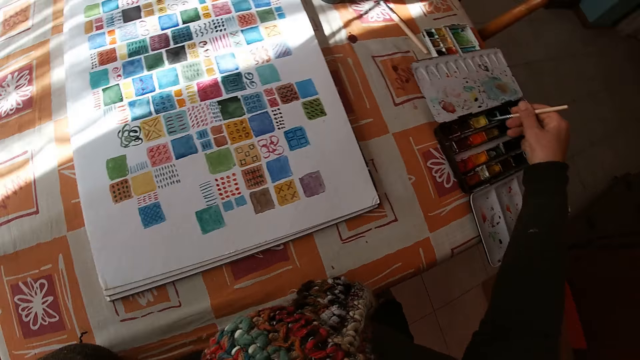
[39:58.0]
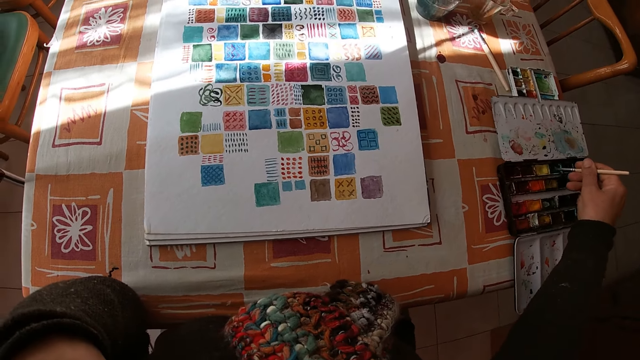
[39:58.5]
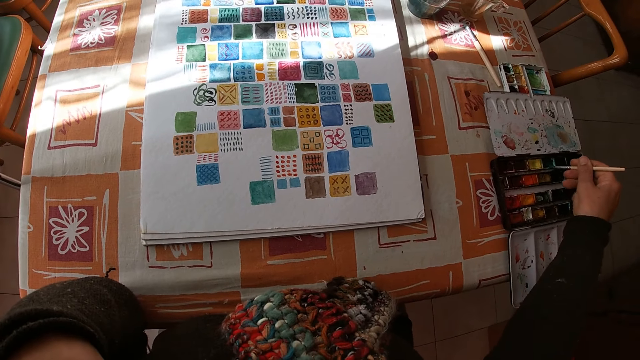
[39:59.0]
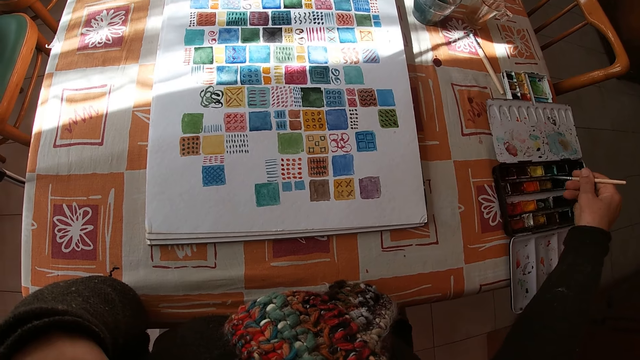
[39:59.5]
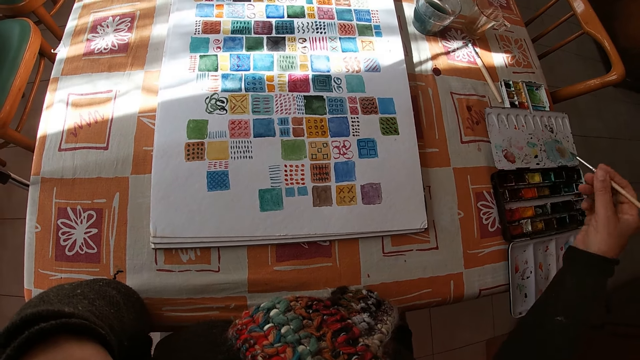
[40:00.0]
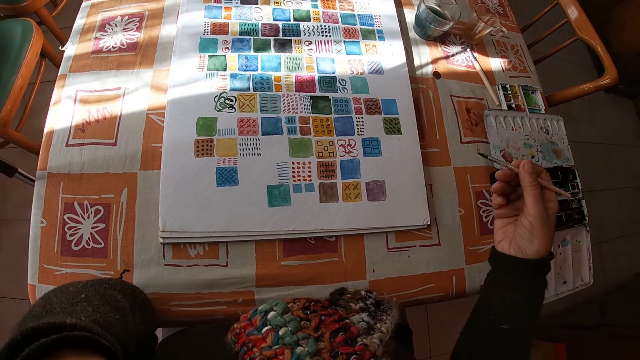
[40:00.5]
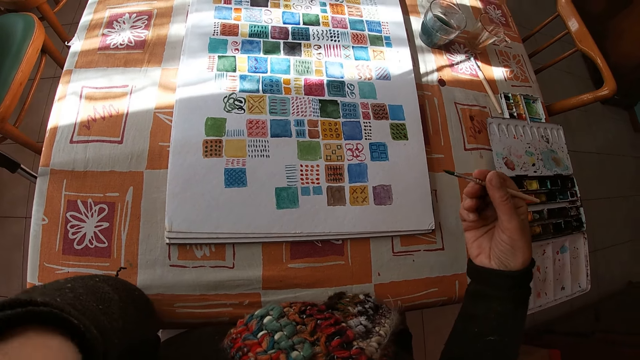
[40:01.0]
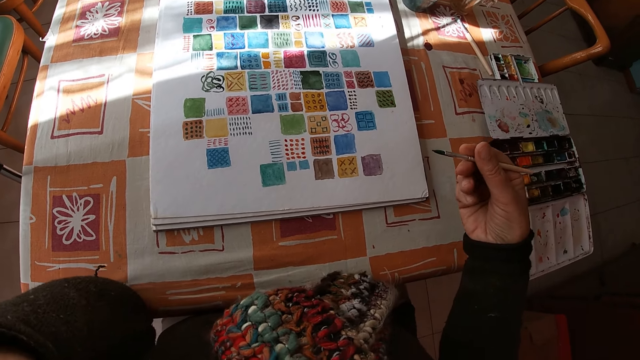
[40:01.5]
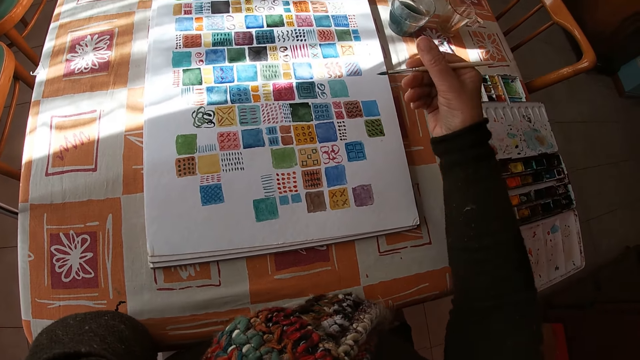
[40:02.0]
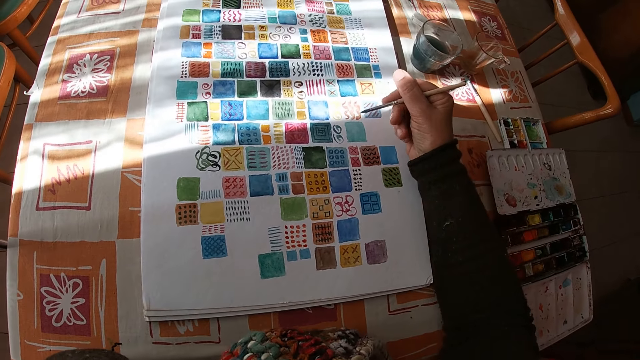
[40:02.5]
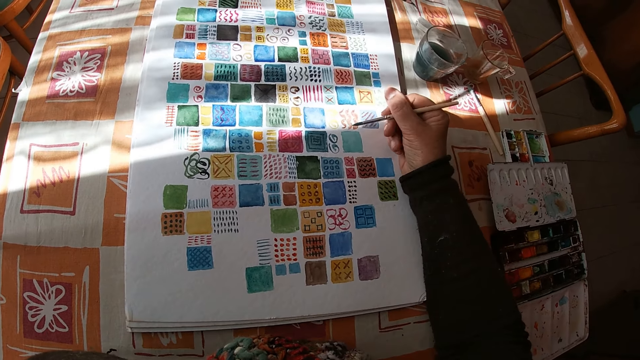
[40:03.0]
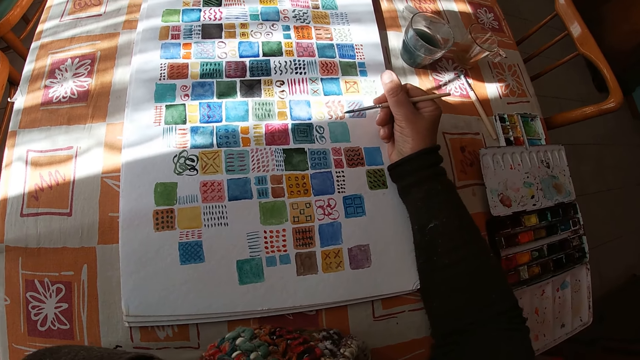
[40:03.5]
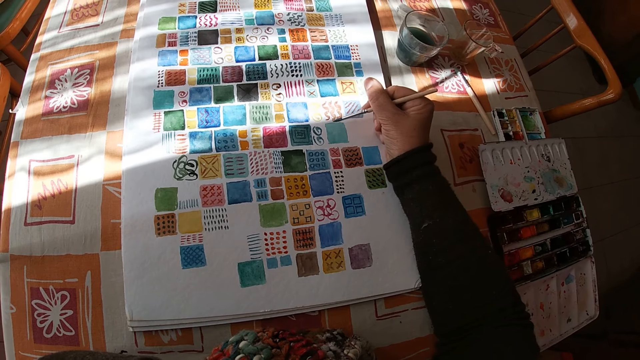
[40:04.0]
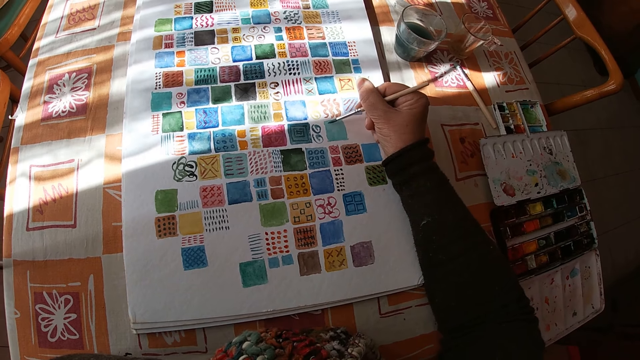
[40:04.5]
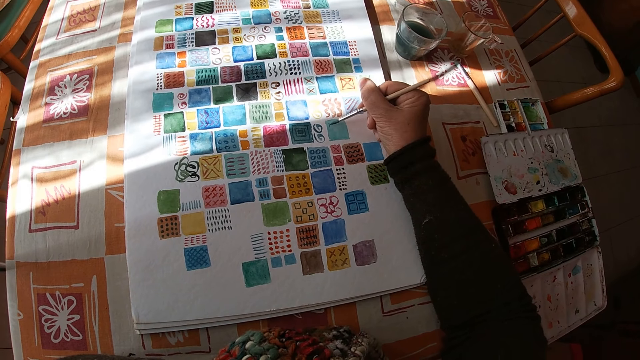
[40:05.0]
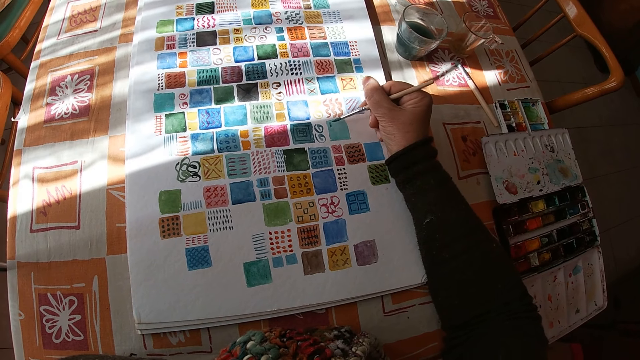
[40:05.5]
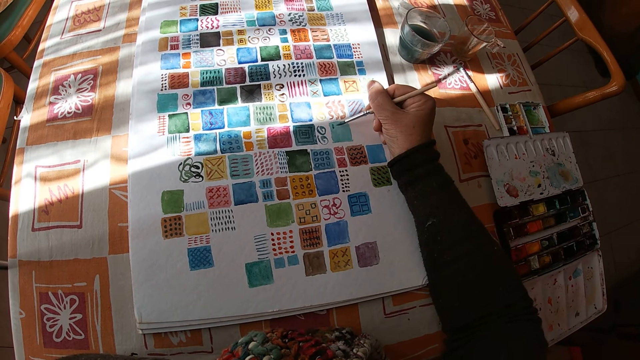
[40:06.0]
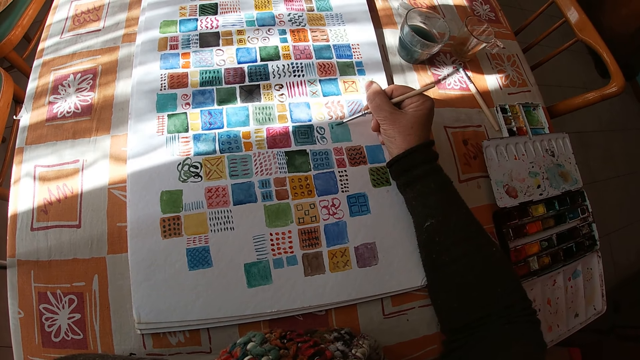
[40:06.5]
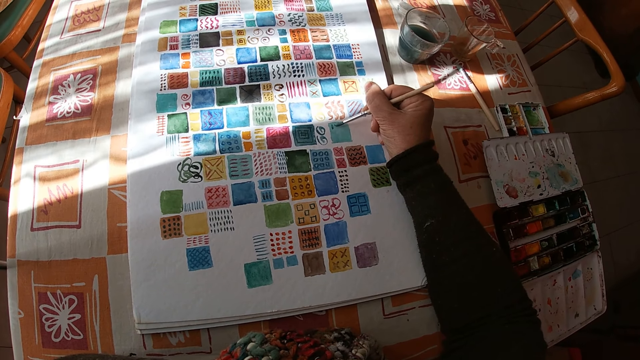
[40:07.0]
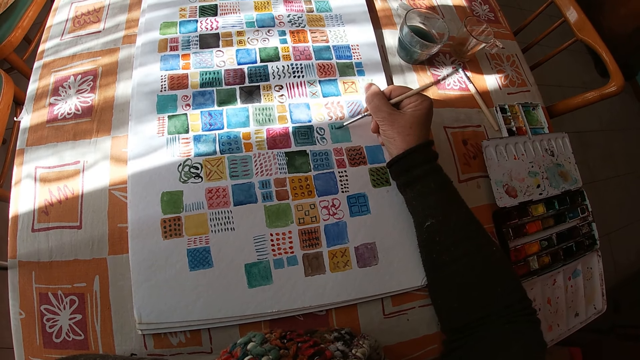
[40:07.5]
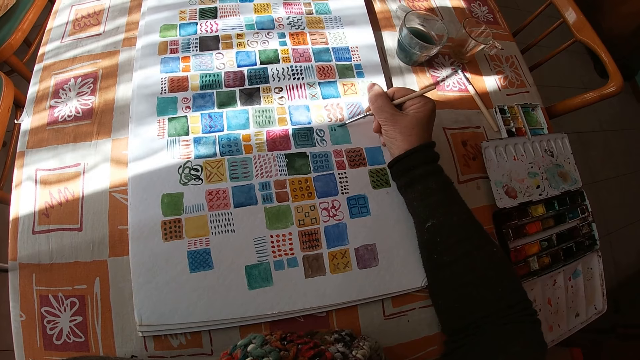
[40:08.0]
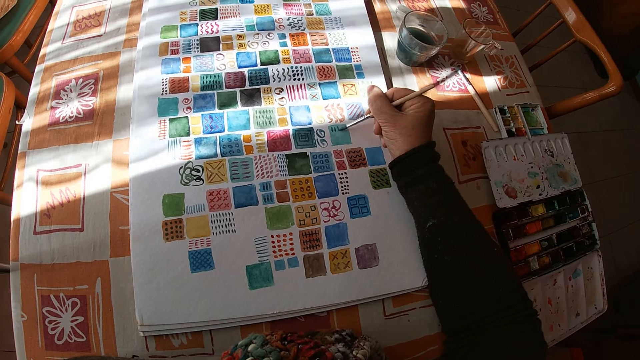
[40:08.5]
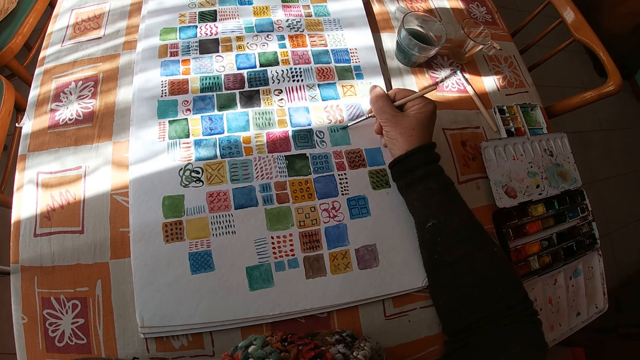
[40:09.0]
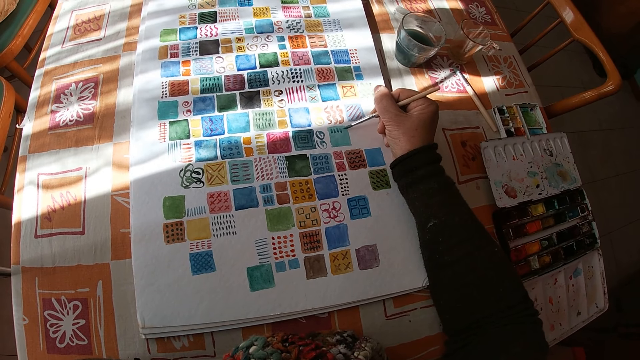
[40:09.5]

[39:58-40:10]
The camera wearer dips the paint brush in the color palette on the table with her right hand. She looks at the drawing. She holds the paint brush. She places her right arm on the table. She paints on the canvas pad on the table with the paint brush in her right hand.

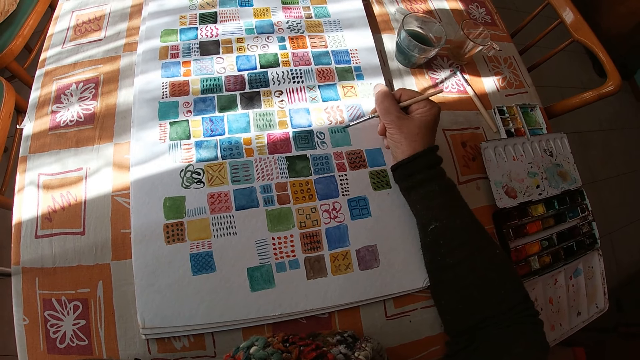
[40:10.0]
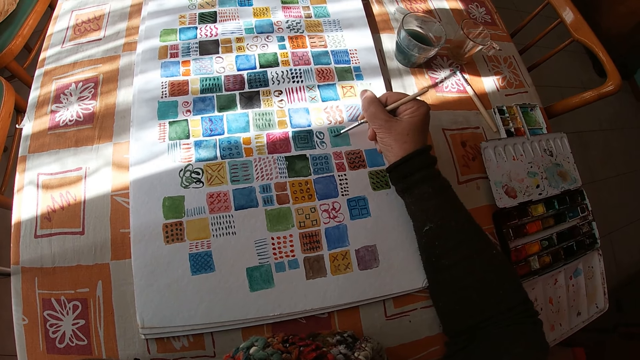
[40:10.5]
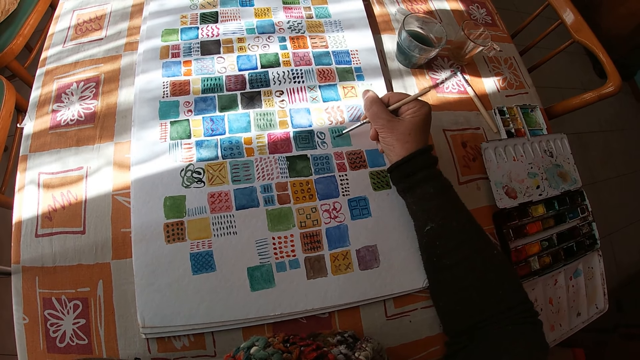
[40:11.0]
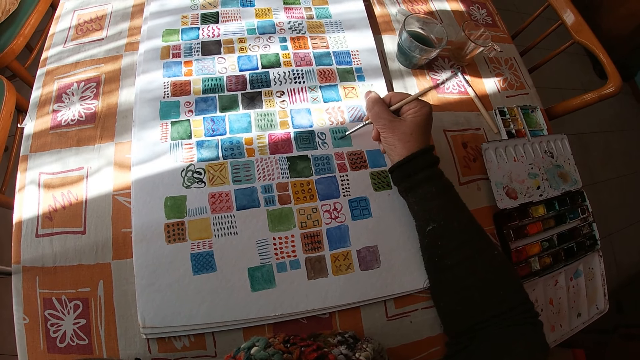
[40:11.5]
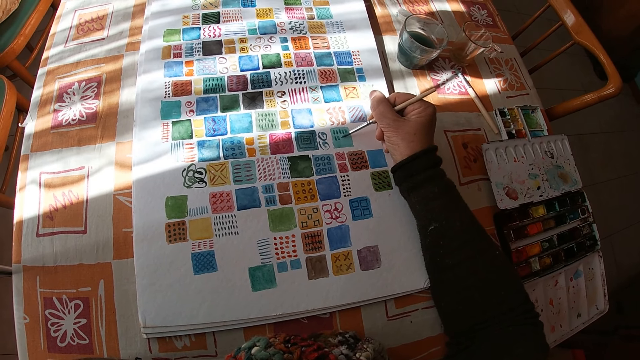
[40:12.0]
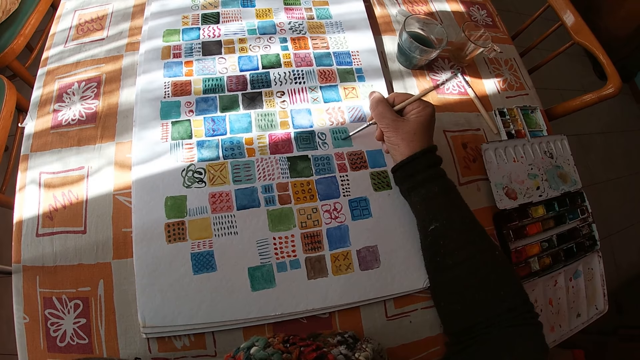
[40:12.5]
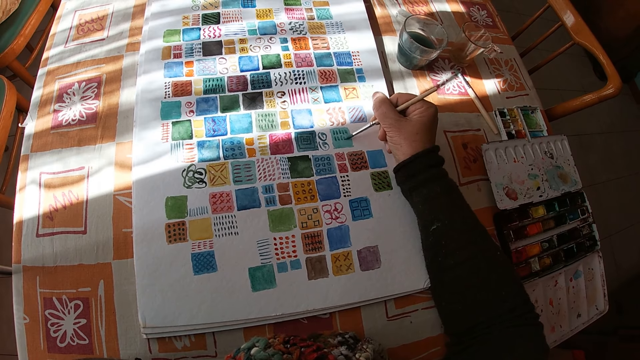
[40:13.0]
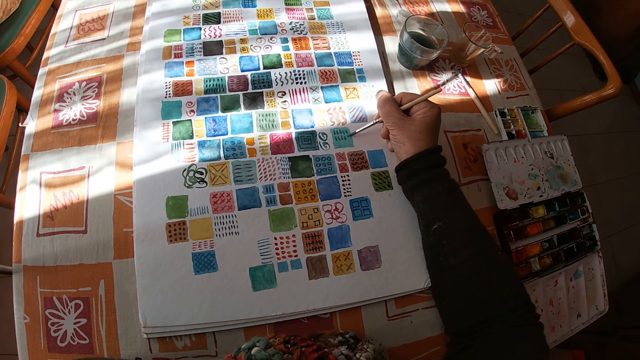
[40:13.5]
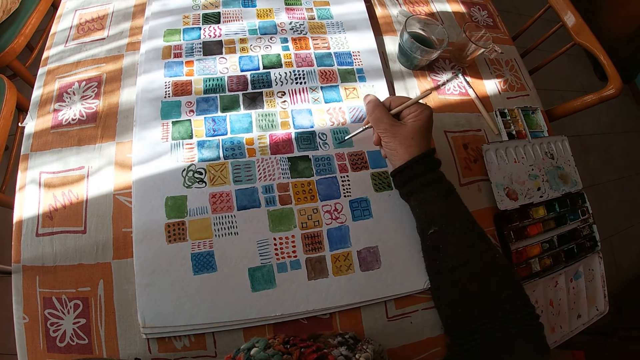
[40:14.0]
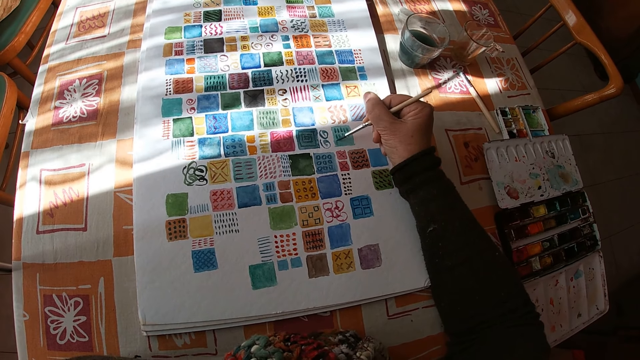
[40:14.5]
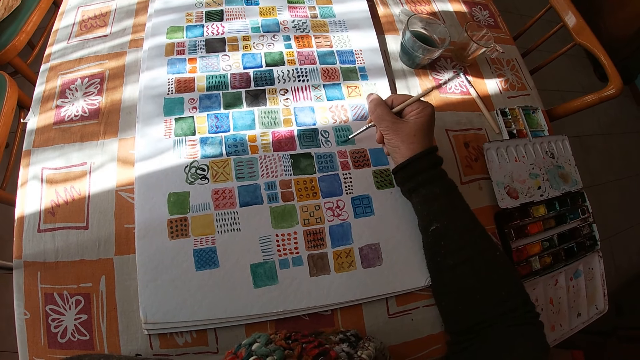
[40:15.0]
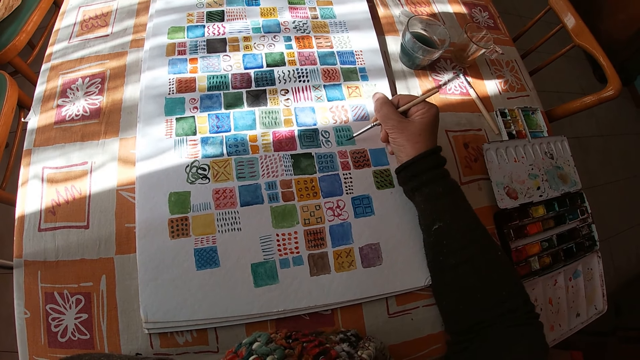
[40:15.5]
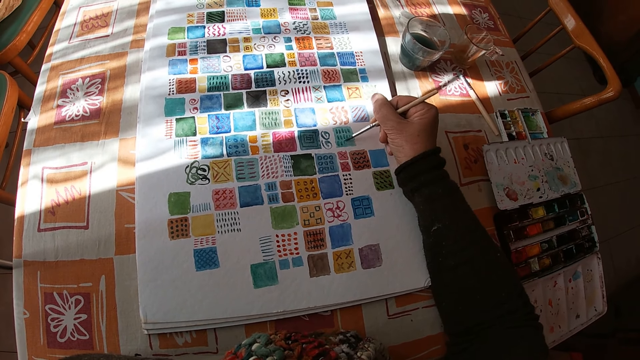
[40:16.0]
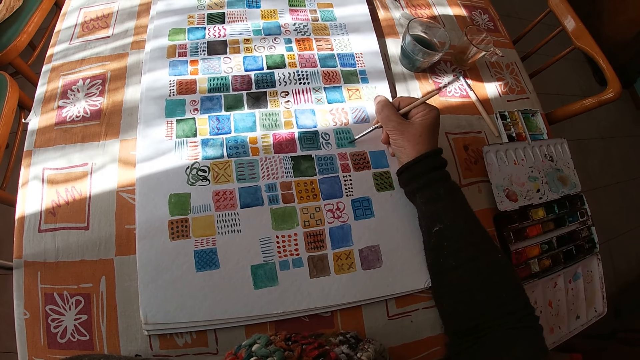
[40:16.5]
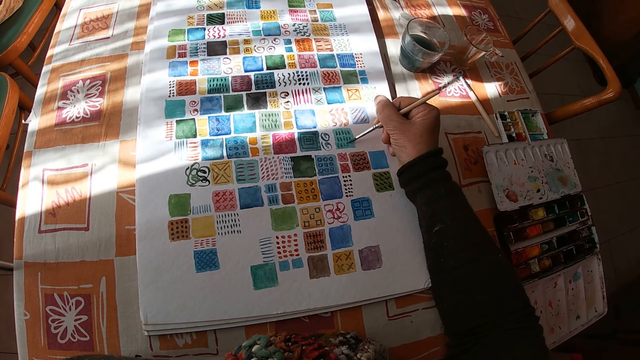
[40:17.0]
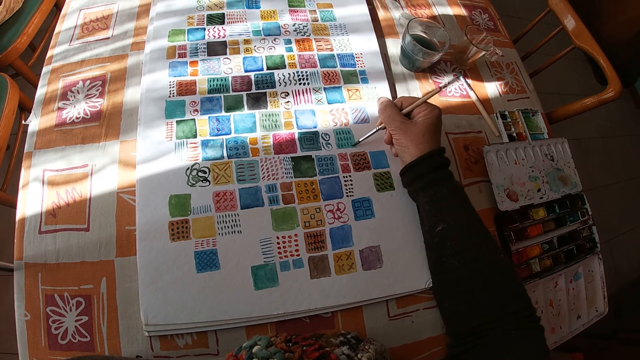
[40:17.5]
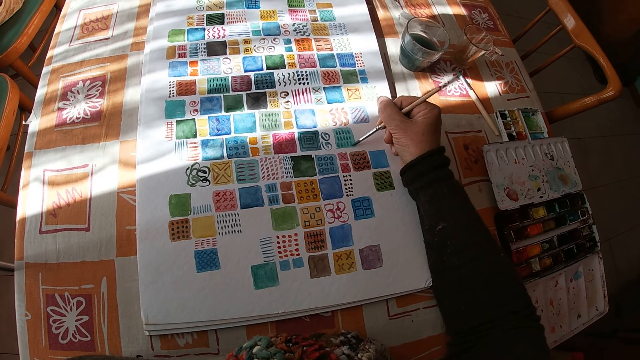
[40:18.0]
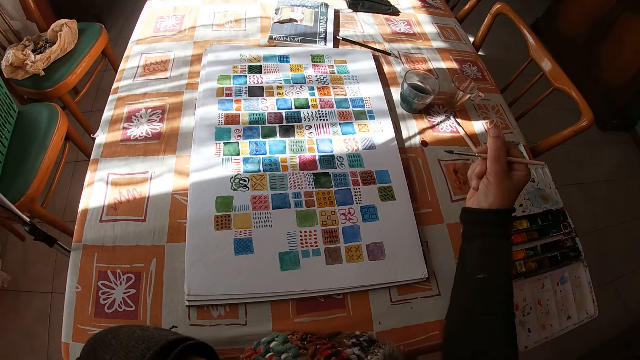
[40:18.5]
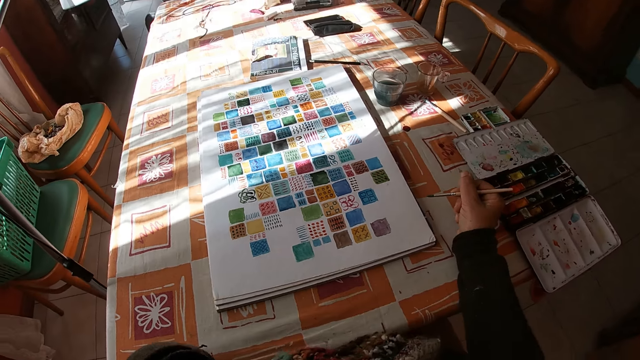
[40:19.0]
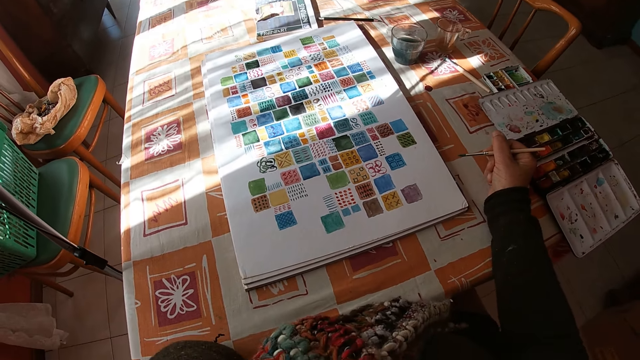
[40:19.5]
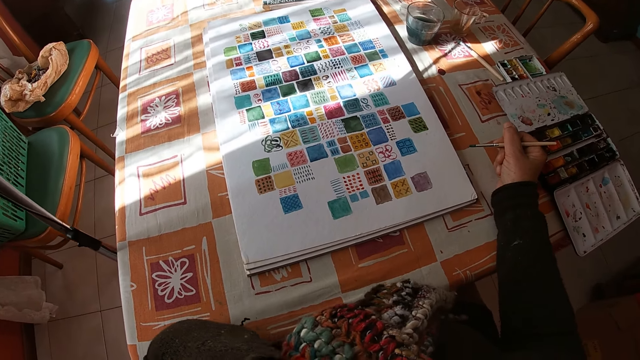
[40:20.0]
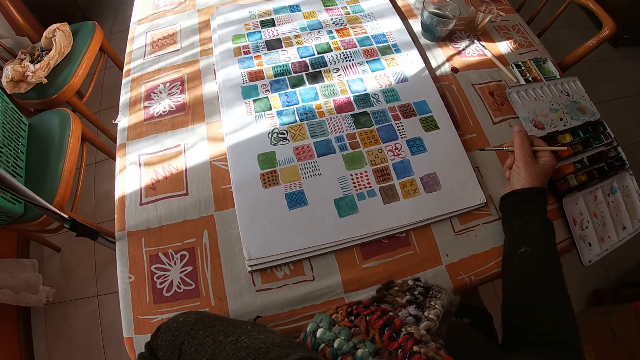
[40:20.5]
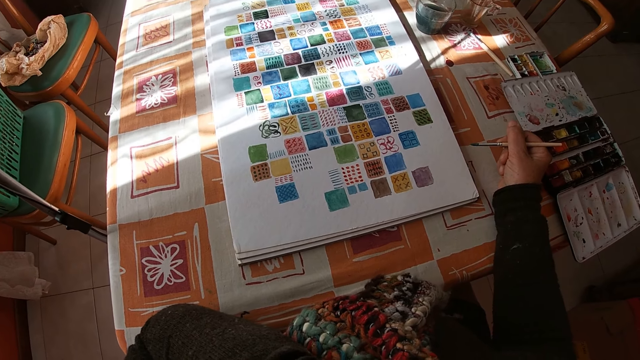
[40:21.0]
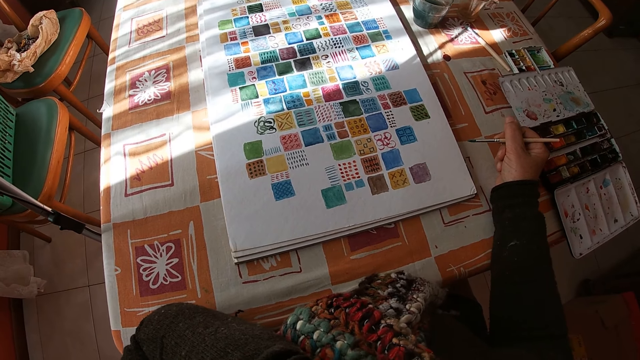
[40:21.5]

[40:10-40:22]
The camera wearer places her right hand on the table. She holds the paintbrush and looks at the drawing.
